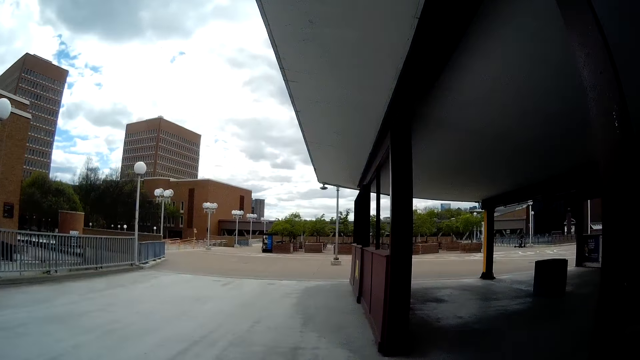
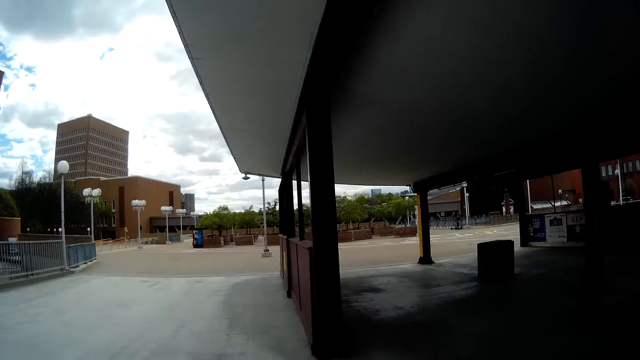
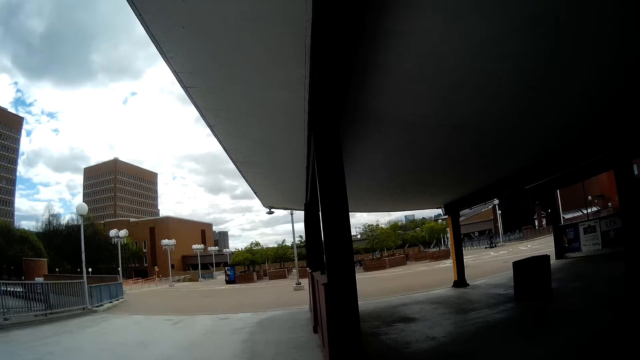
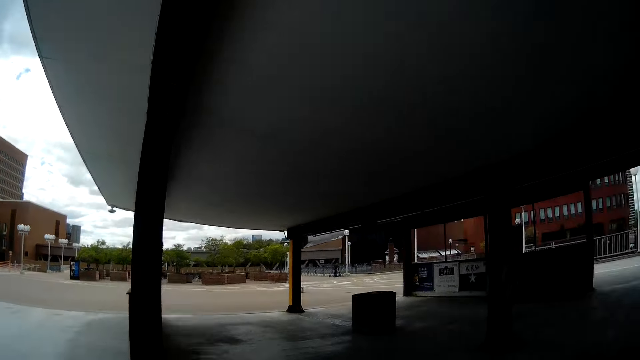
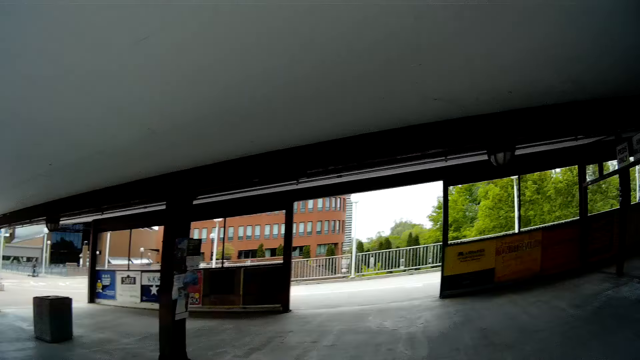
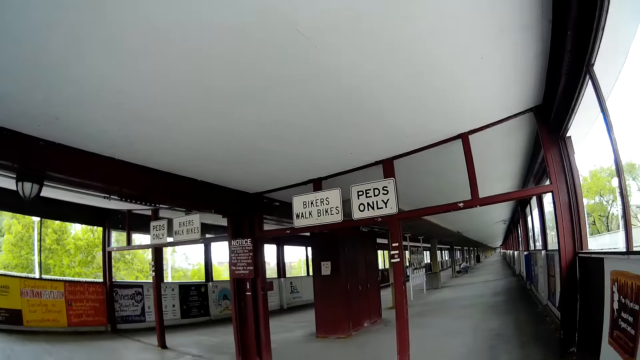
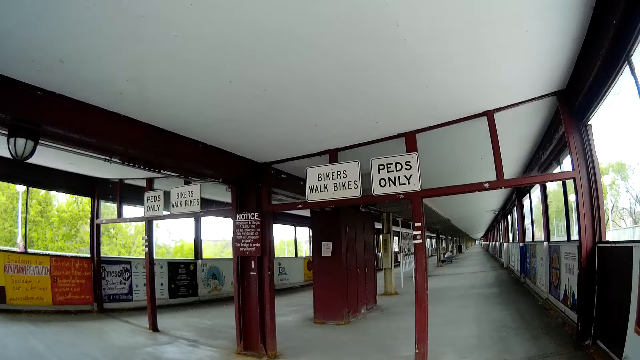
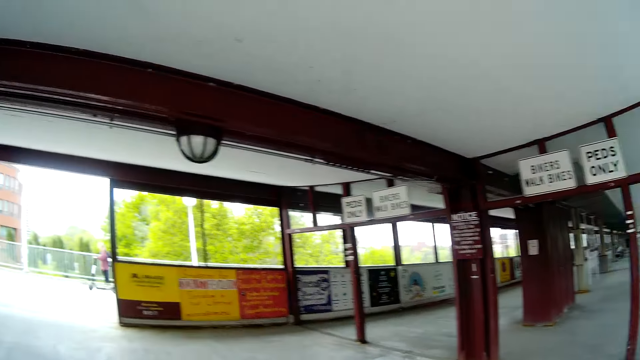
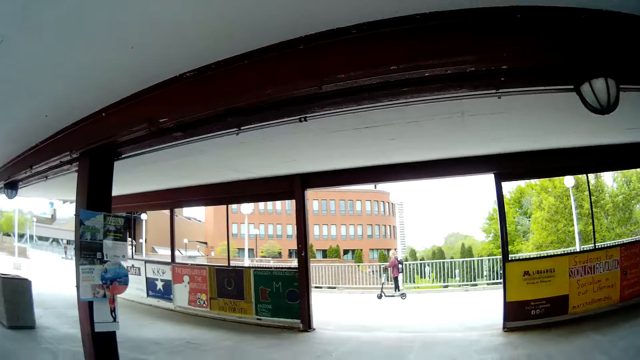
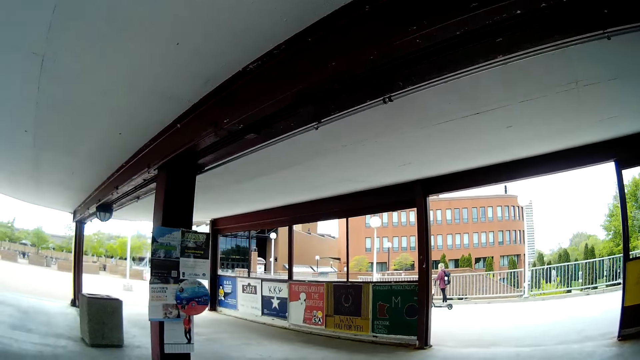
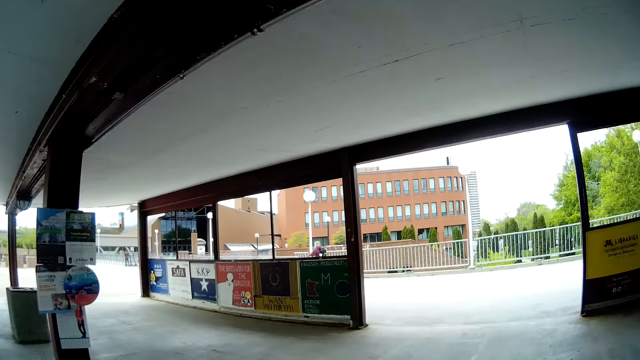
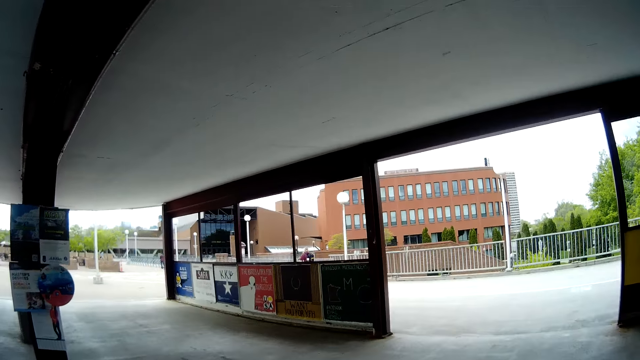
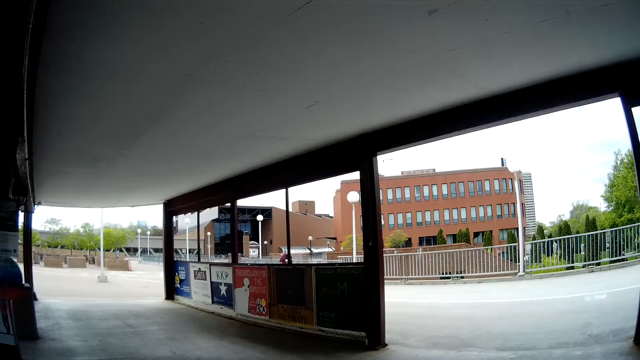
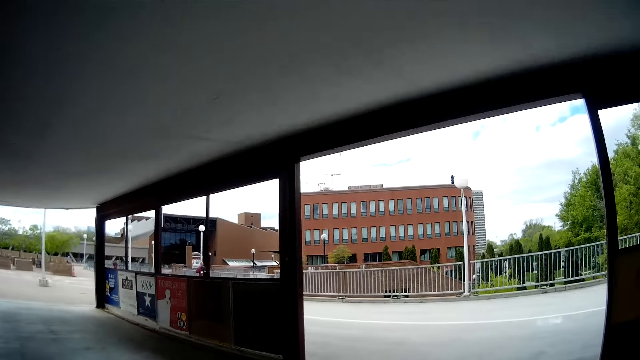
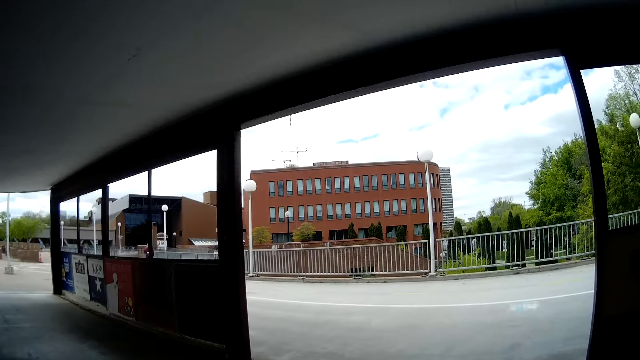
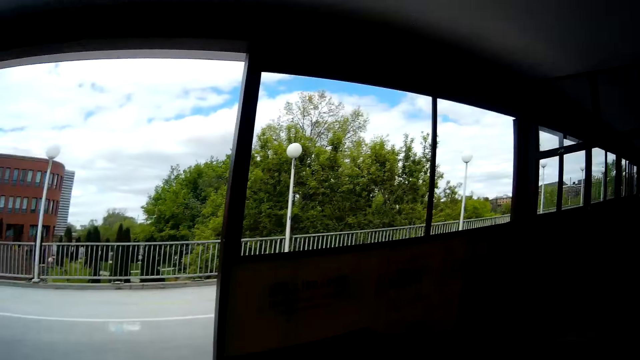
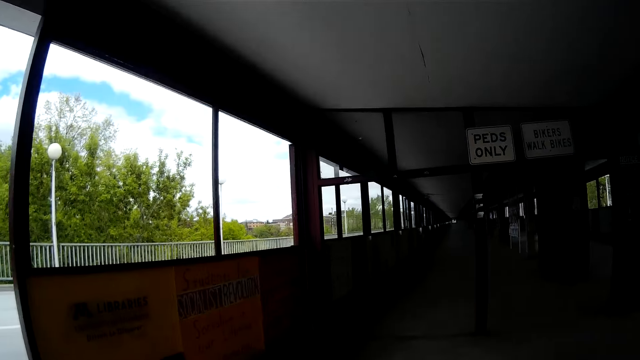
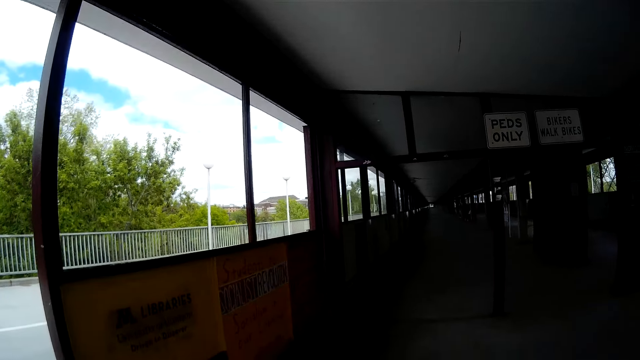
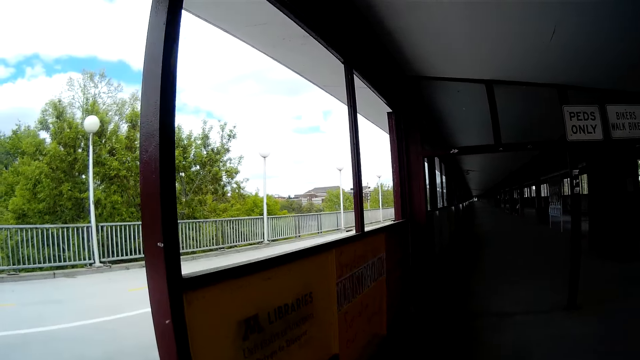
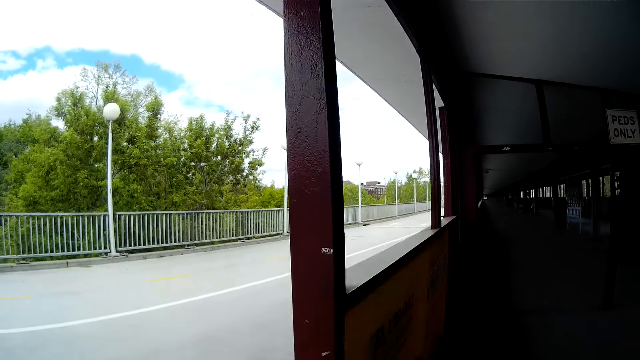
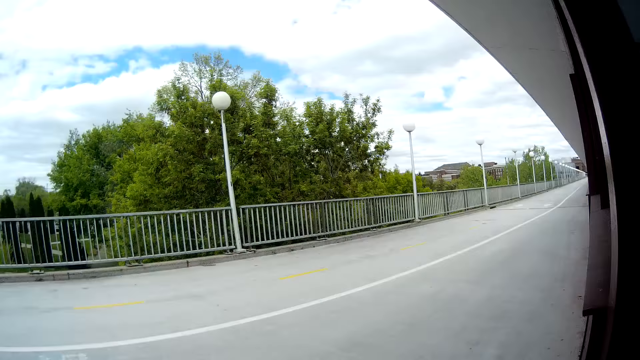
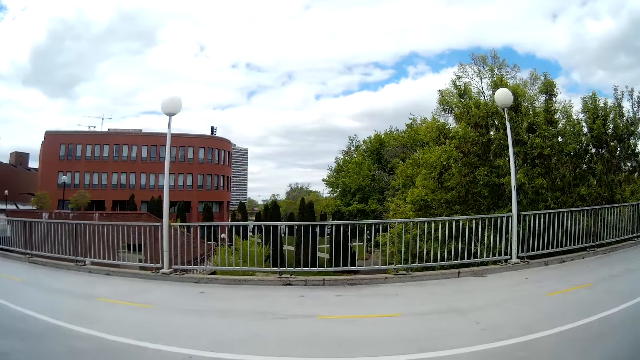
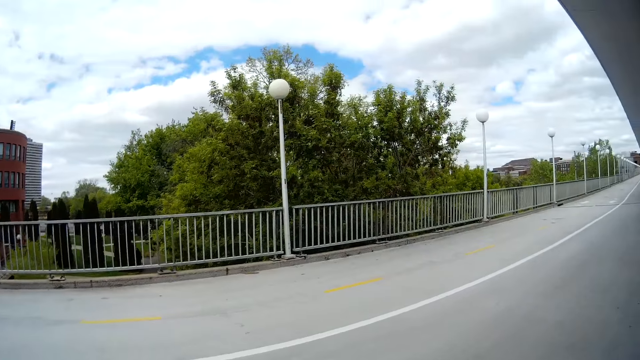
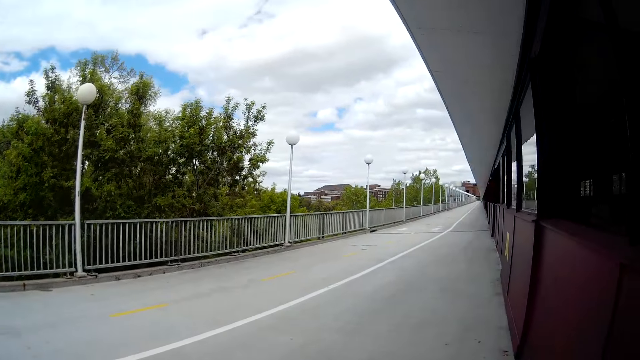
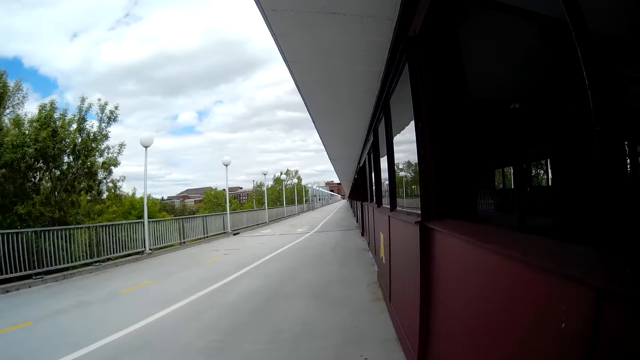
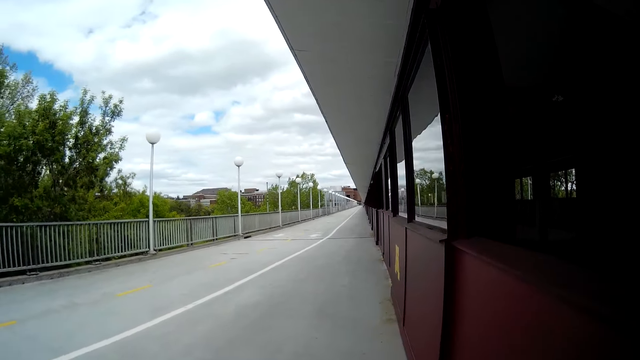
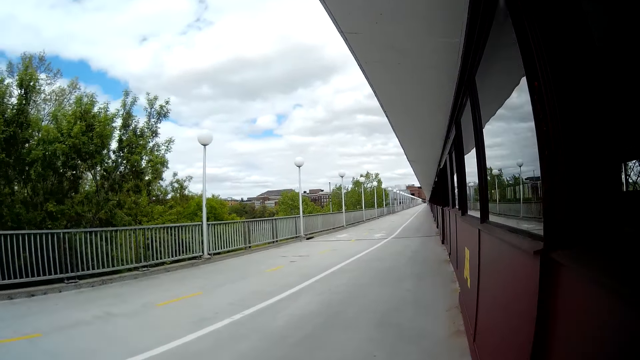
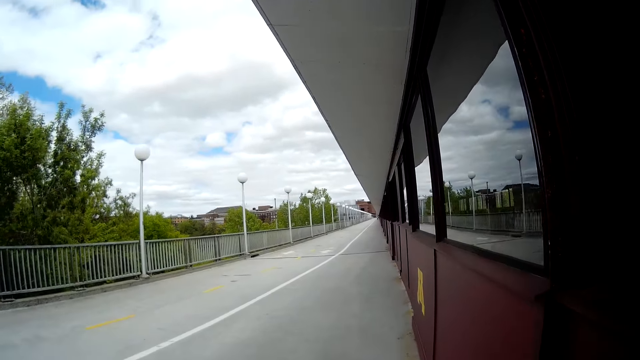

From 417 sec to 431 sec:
The camera wearer walks into a terminal. They look around. They walk out of the terminal. They walk on the pathway.

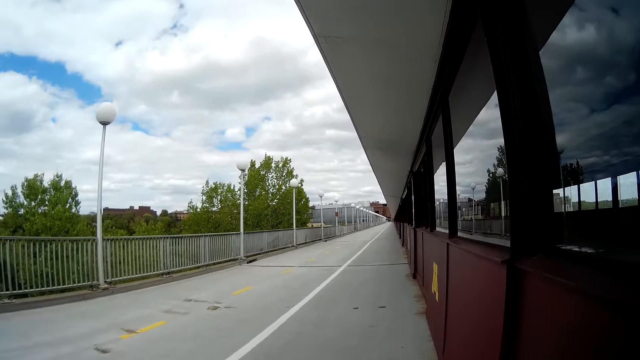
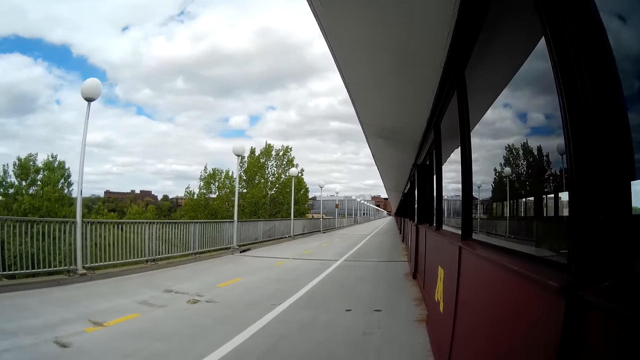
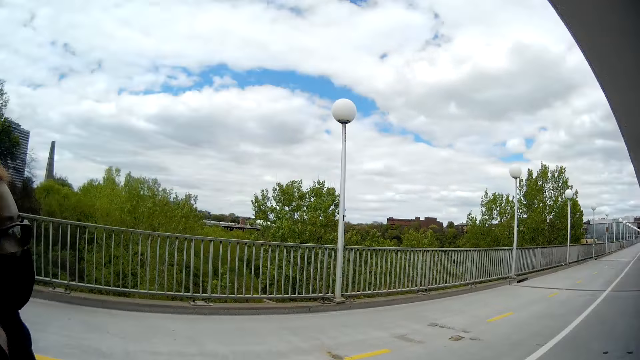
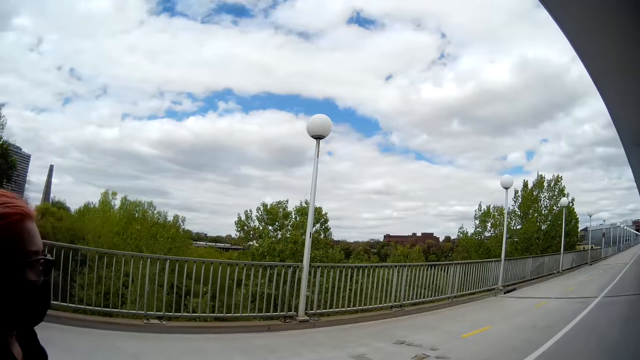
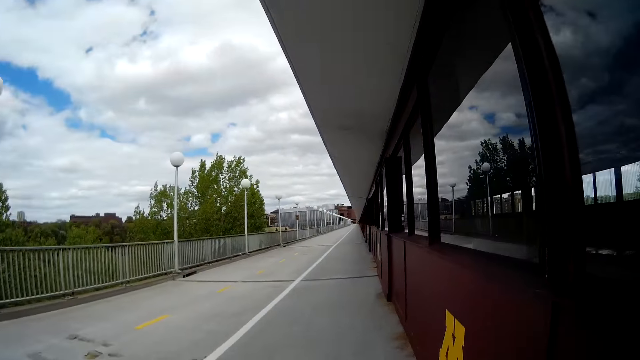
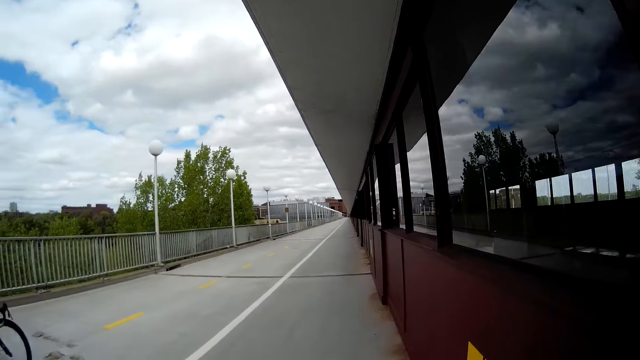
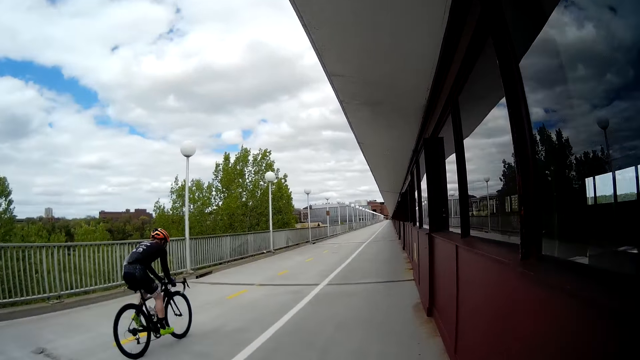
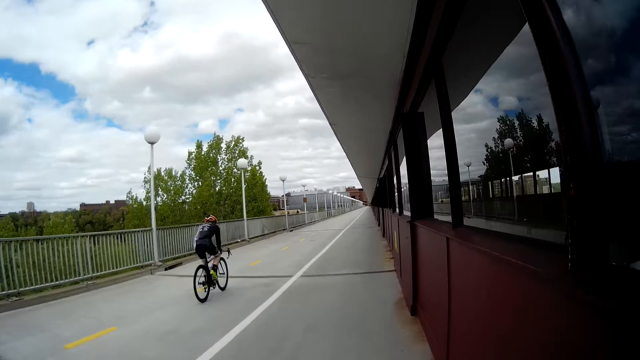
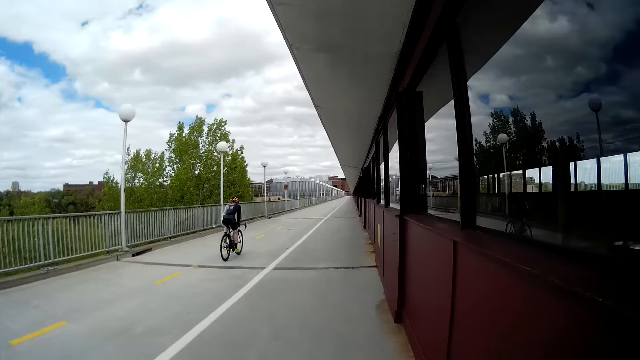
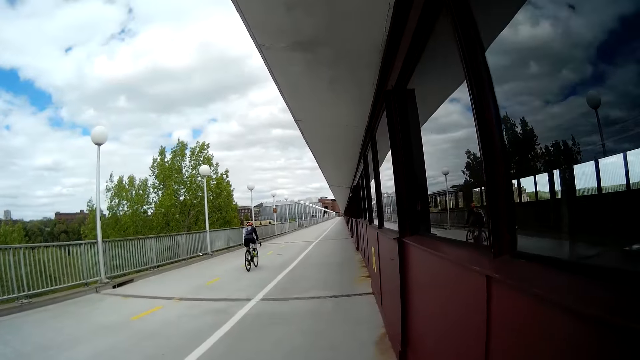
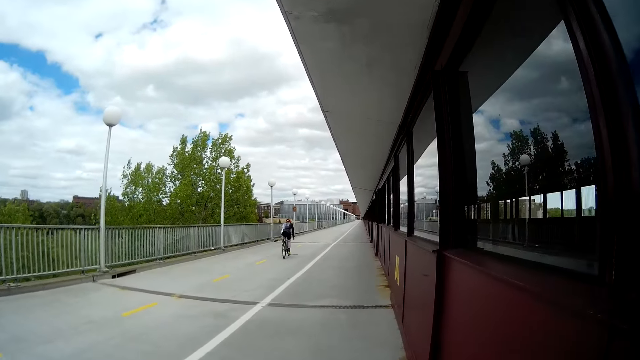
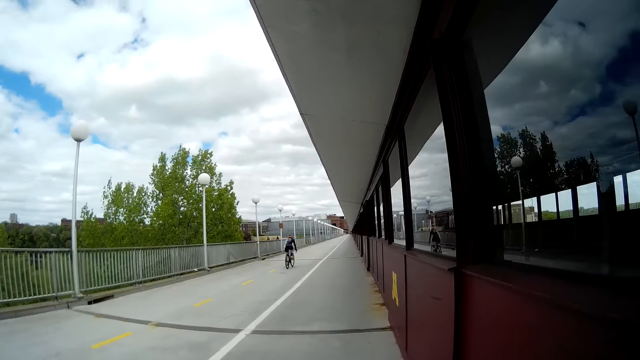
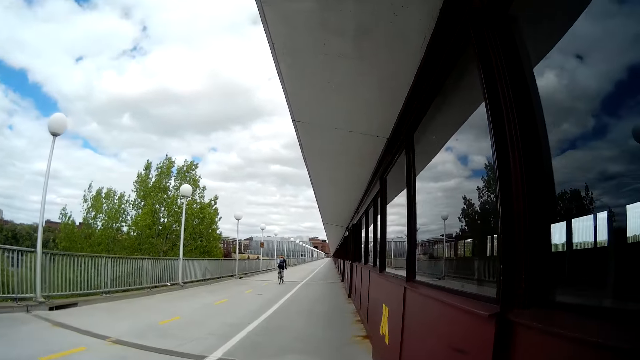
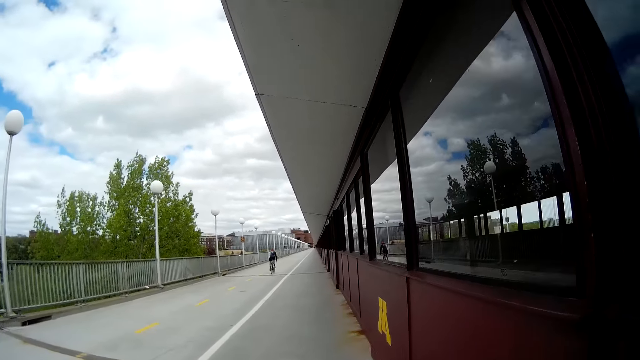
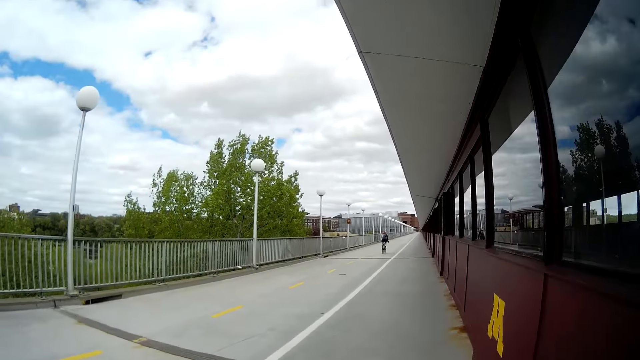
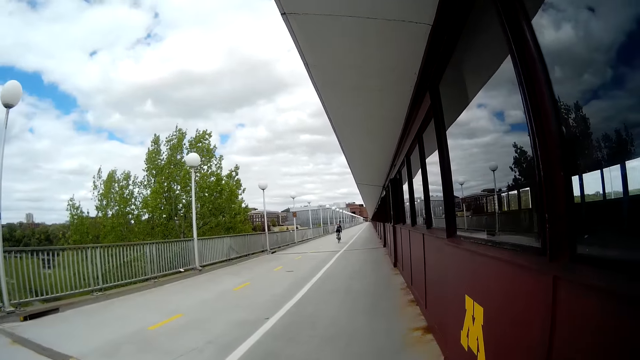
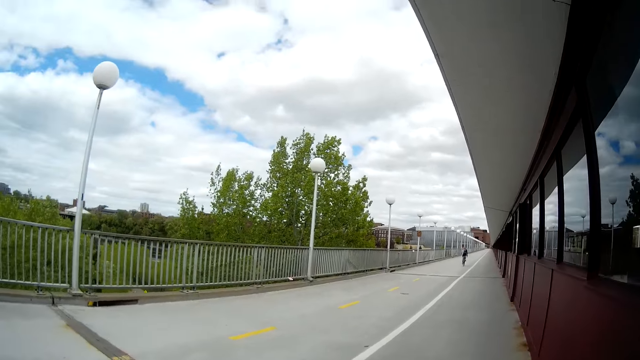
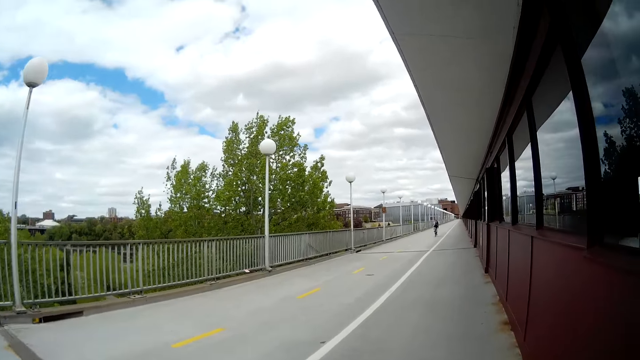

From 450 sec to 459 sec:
The camera wearer looks at a woman. A man rides a bicycle past the camera wearer.
